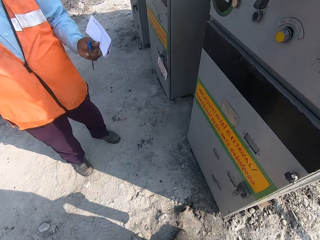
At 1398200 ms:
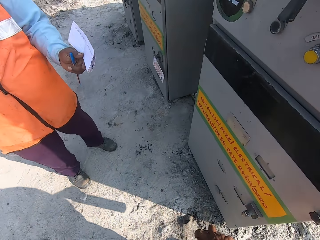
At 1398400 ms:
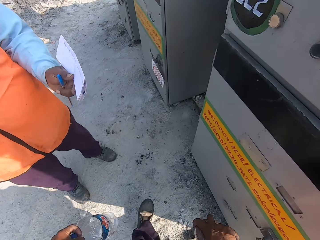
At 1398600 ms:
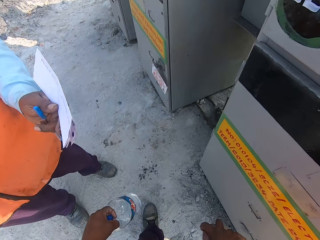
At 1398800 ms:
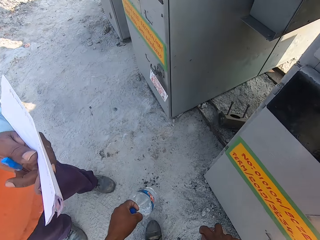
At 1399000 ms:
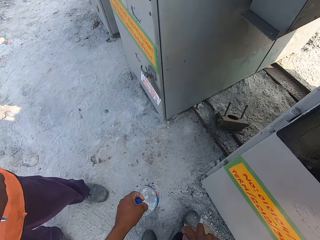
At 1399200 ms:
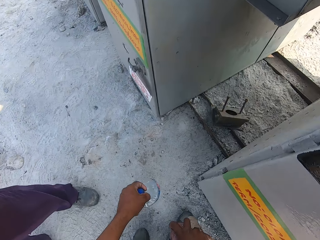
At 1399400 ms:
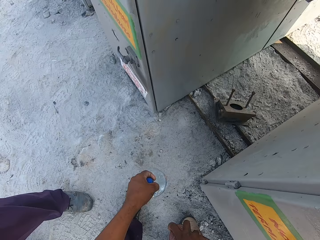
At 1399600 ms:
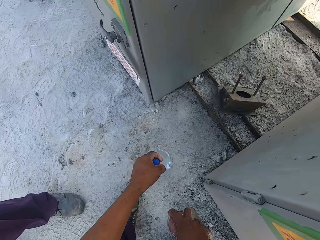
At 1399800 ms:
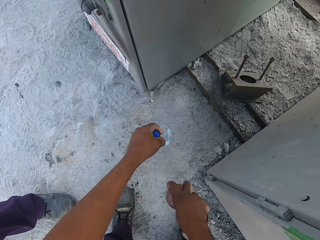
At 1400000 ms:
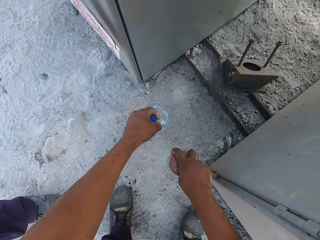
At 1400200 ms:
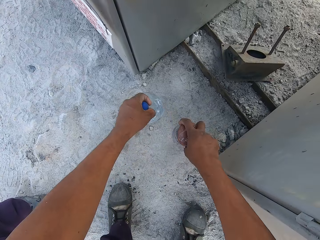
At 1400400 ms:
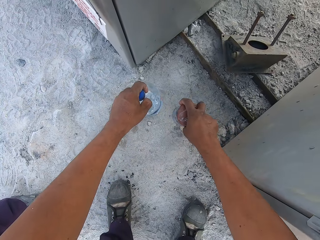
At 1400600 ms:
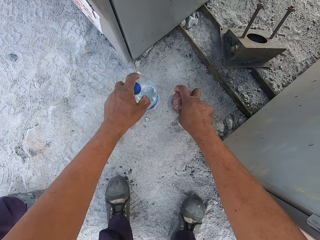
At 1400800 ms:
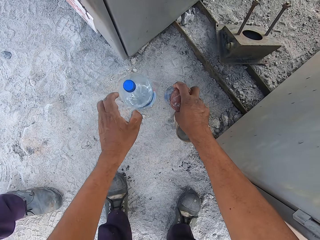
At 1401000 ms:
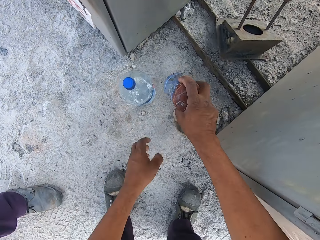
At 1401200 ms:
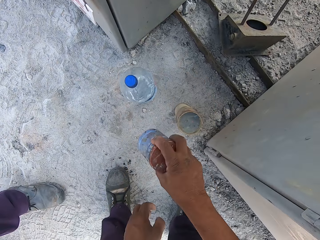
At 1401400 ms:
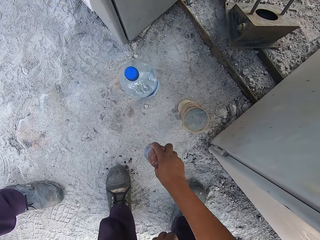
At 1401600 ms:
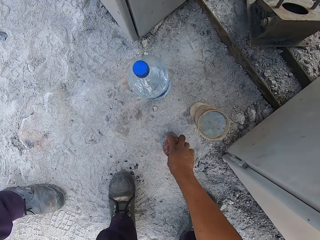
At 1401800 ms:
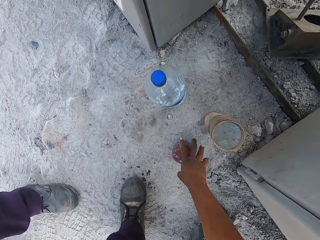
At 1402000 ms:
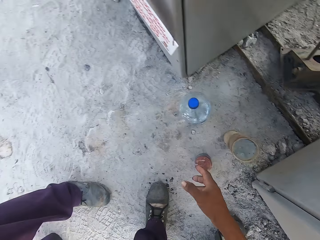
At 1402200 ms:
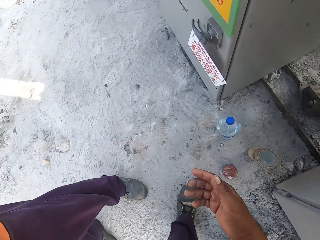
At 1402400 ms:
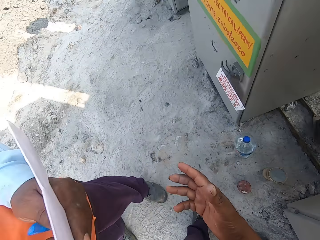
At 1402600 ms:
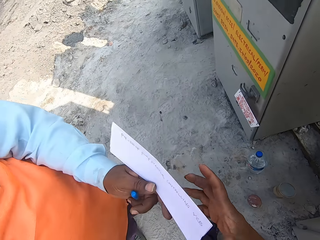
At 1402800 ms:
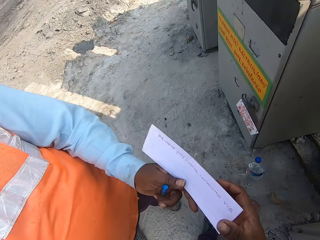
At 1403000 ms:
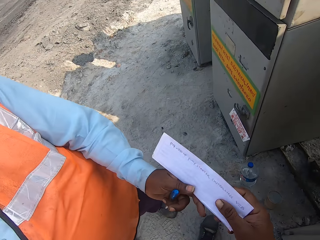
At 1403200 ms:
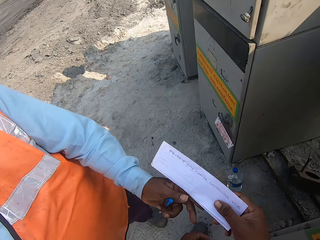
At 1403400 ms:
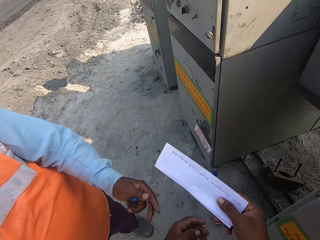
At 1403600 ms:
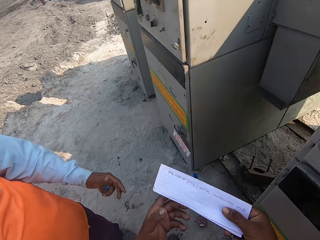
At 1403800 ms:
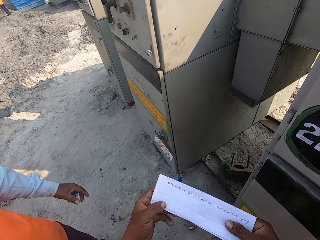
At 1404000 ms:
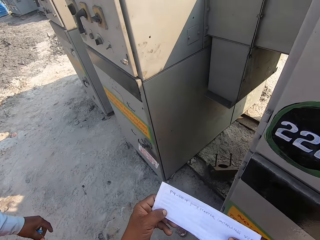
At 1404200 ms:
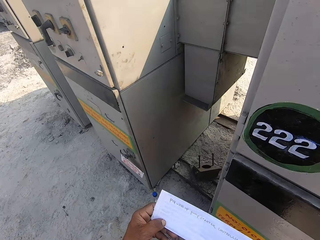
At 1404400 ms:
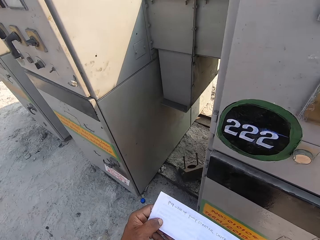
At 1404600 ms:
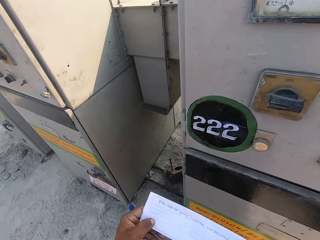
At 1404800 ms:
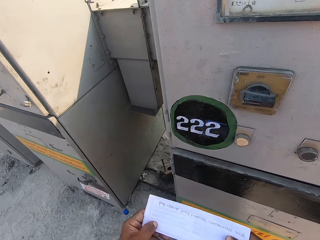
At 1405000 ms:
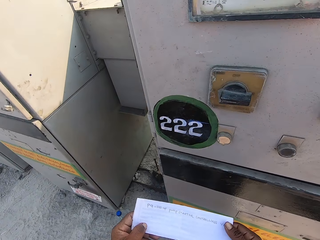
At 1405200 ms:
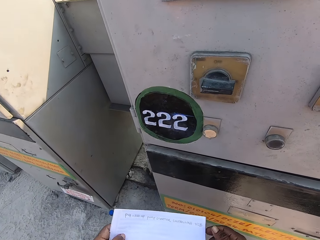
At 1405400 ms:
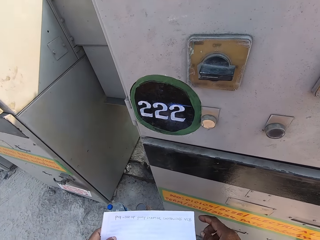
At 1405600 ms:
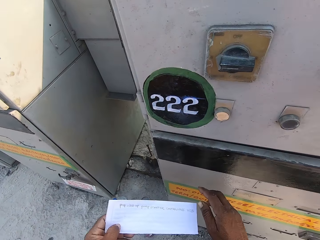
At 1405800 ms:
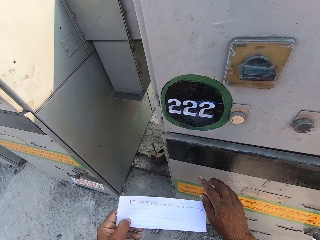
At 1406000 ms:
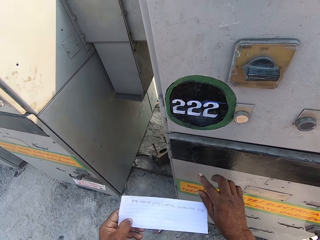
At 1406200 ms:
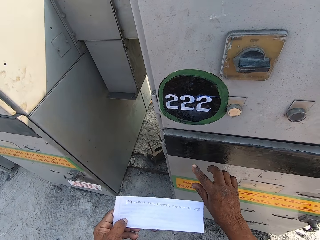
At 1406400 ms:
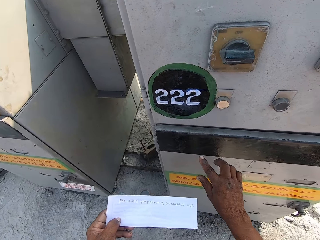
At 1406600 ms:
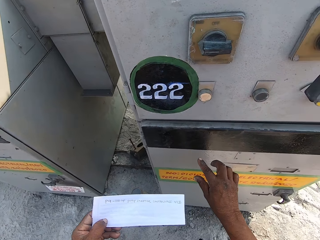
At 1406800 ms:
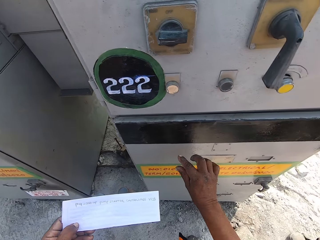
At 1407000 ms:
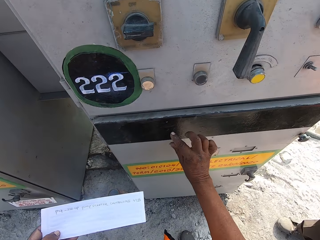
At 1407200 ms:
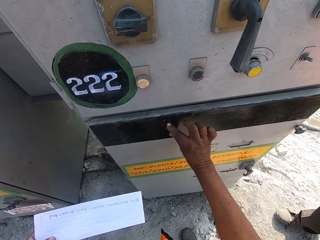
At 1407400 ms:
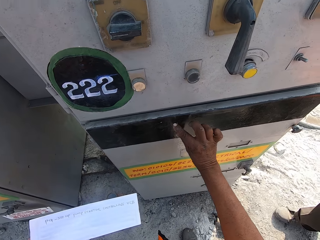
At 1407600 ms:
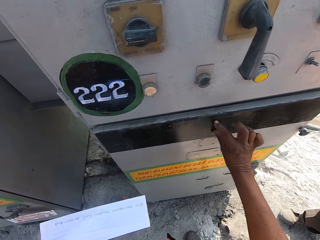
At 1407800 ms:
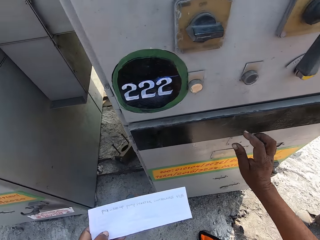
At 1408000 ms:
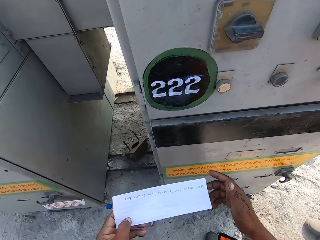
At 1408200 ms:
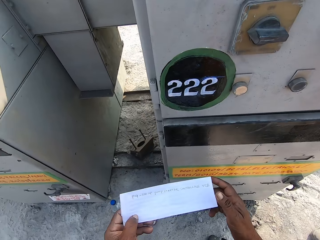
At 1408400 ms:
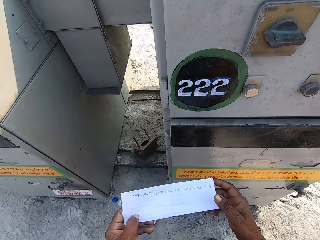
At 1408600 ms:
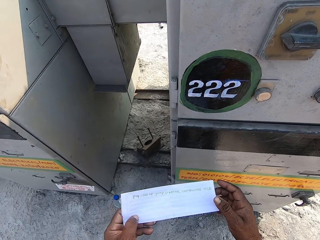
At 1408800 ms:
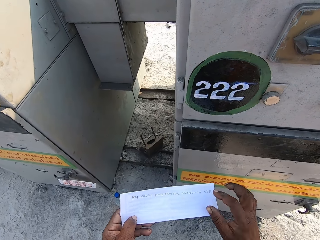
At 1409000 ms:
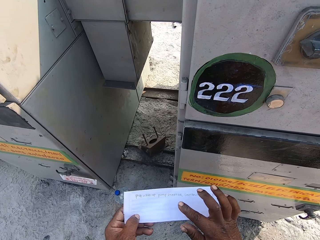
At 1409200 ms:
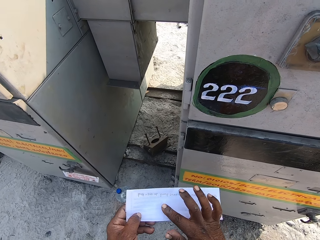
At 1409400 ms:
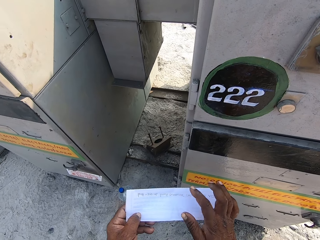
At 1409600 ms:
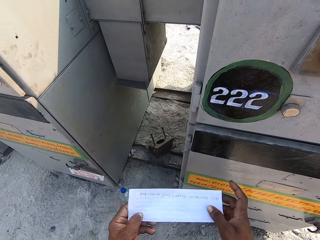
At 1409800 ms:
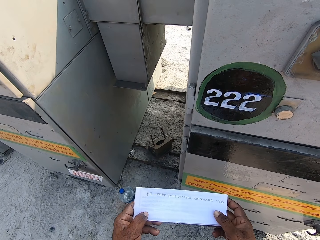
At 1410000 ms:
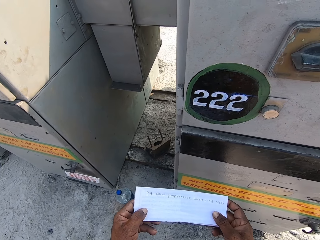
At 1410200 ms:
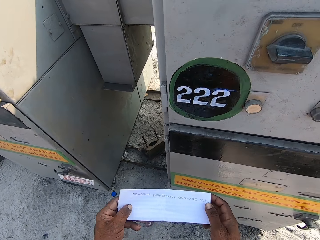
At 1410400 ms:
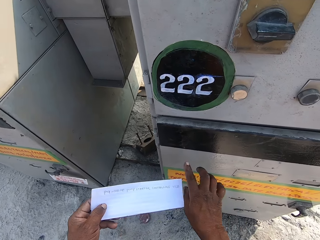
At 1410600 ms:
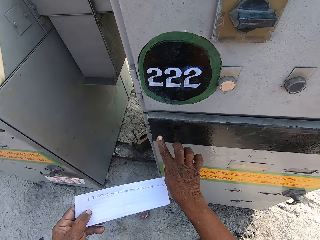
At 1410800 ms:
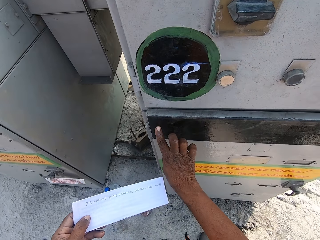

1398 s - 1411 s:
The camera wearer places the water bottle and container on the ground. They put down a pipe. They take a paper from a man. They read the paper. They interact with another person. The man dialogues on a cellphone. The camera wearer looks at the truck. They measure the control panel box with the right hand. They hold the truck. They interact with the other person. They read the paper.

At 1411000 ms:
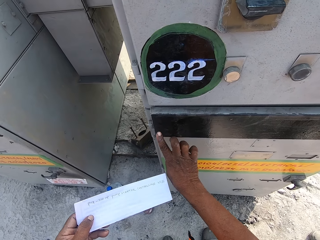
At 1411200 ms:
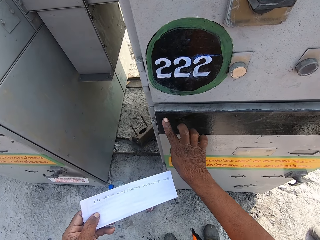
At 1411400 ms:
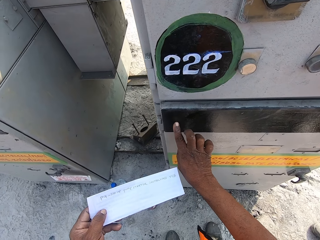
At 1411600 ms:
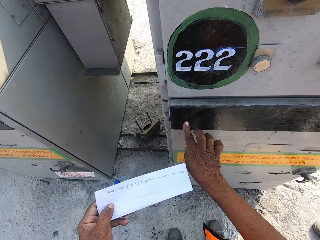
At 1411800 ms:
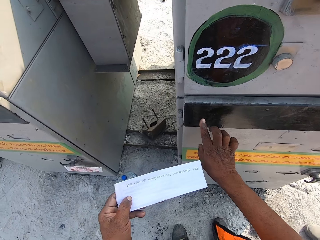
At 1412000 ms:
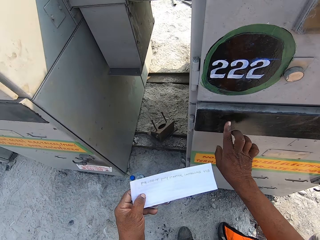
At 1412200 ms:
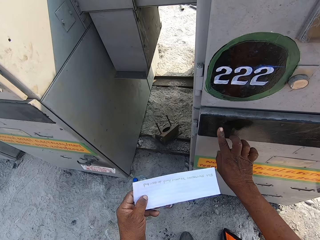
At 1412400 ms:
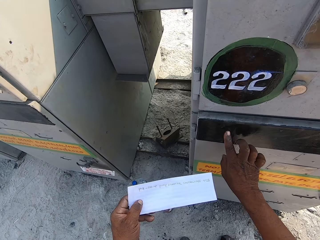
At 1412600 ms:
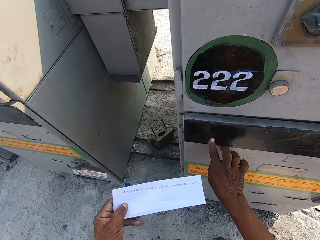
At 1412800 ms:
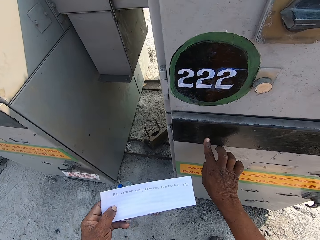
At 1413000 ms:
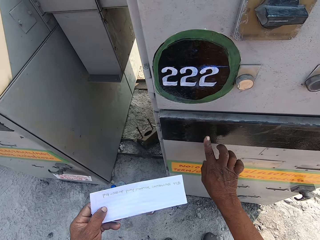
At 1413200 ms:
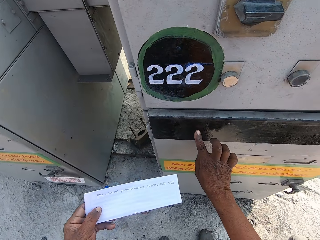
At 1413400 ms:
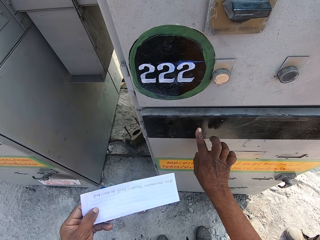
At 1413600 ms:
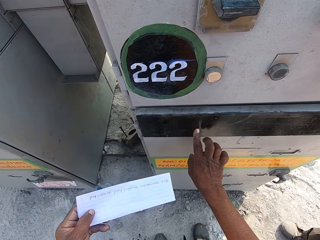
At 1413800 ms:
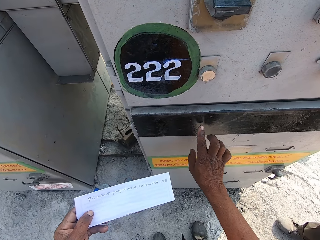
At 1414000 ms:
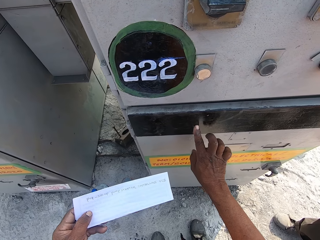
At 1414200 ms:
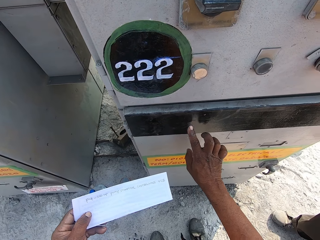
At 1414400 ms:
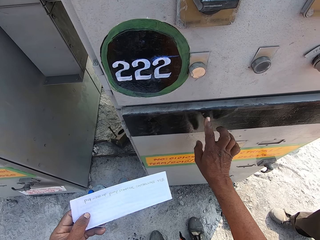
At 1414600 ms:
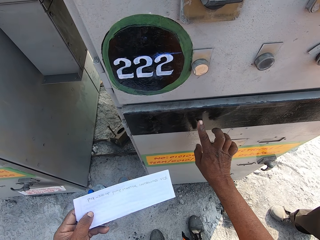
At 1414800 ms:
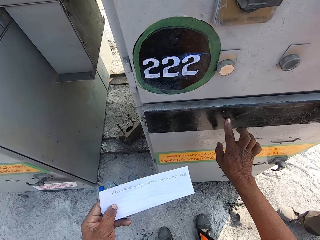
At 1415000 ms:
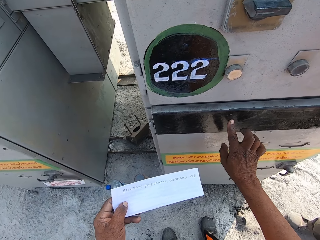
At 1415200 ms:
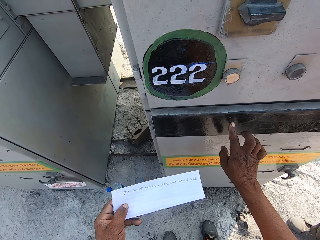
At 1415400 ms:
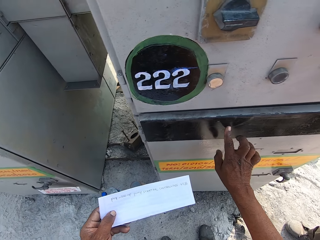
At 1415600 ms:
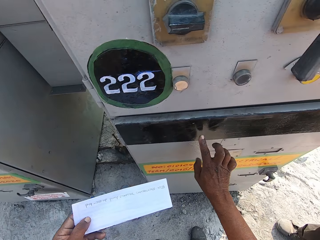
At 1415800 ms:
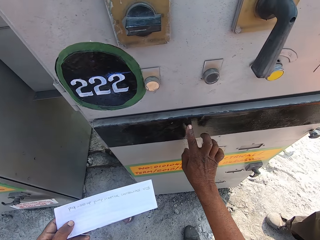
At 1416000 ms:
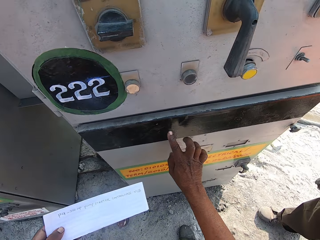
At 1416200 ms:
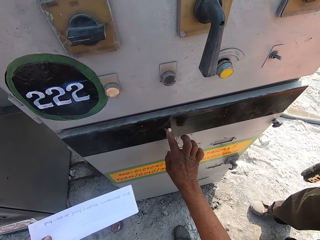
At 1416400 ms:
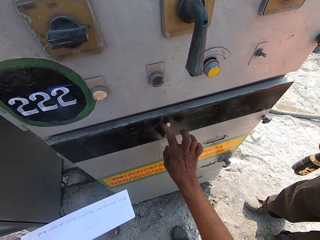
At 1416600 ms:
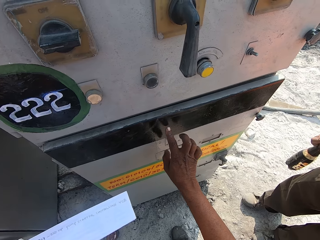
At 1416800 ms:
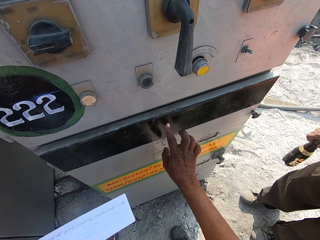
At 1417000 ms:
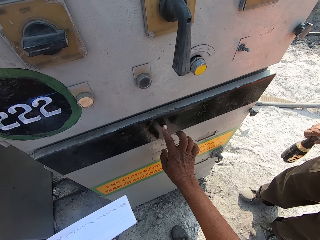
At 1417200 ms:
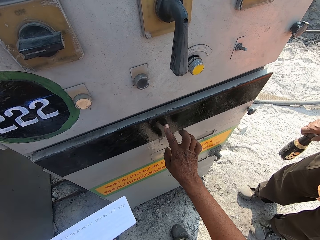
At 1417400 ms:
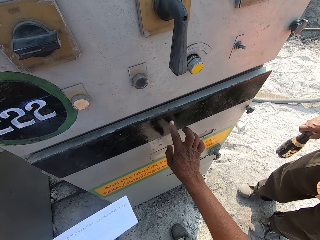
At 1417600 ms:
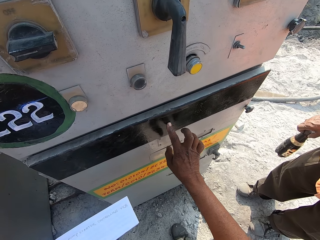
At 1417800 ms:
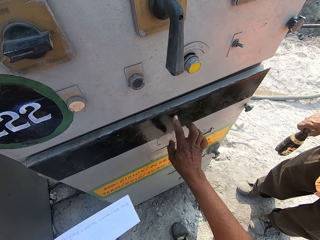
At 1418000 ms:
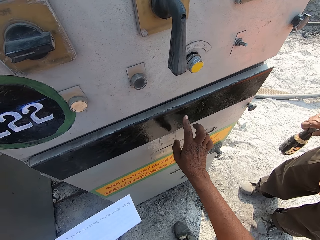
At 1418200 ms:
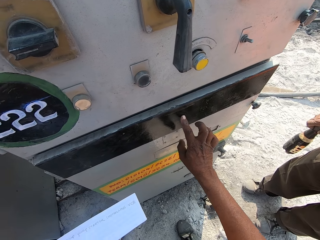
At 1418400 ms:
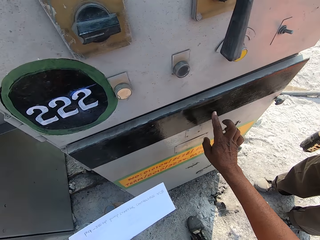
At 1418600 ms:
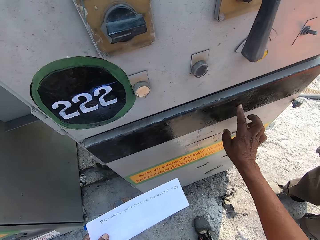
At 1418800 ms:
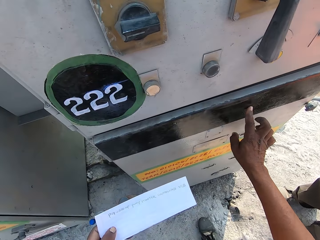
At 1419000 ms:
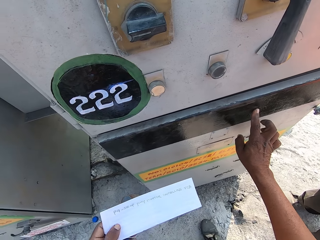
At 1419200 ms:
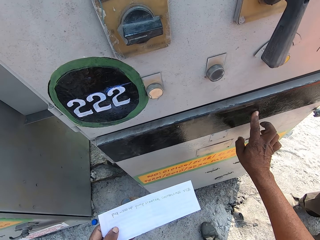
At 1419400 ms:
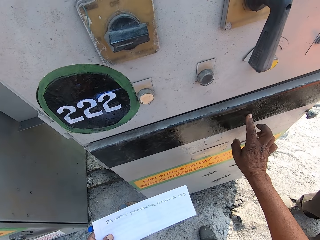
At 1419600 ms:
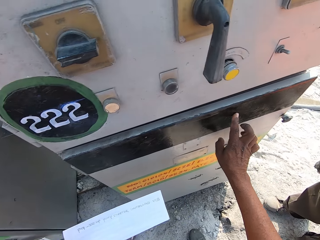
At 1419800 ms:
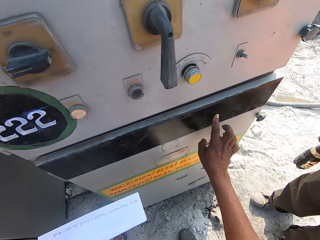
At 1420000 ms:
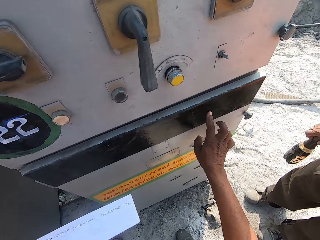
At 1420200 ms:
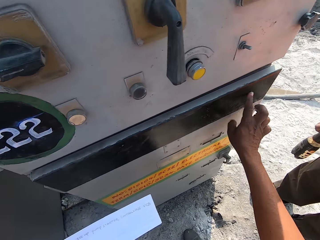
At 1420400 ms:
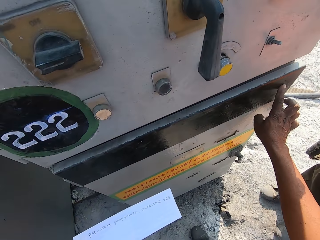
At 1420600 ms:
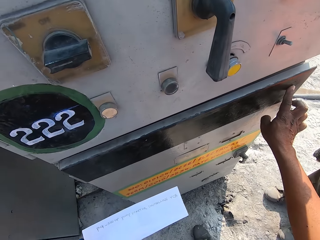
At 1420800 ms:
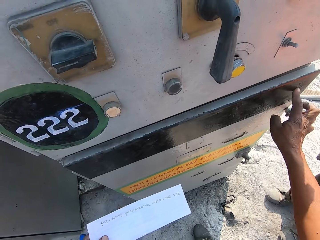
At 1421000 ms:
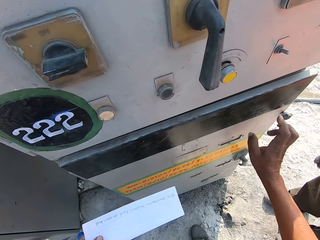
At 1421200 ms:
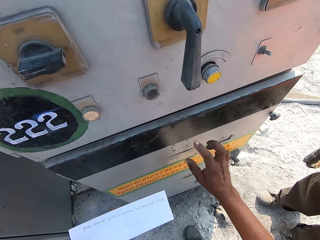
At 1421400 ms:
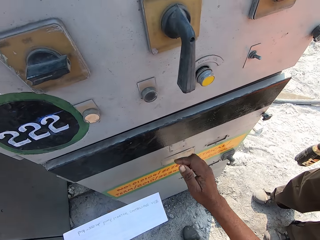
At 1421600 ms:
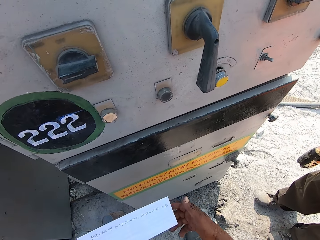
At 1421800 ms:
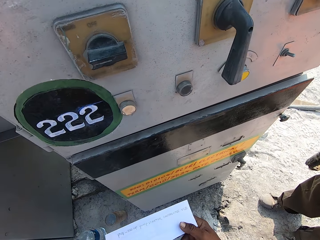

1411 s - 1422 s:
The camera wearer holds the truck. They write on the control panel box with the finger.
